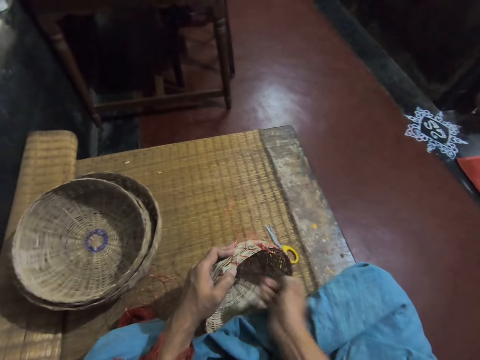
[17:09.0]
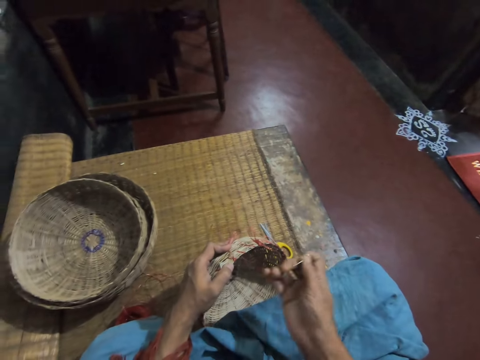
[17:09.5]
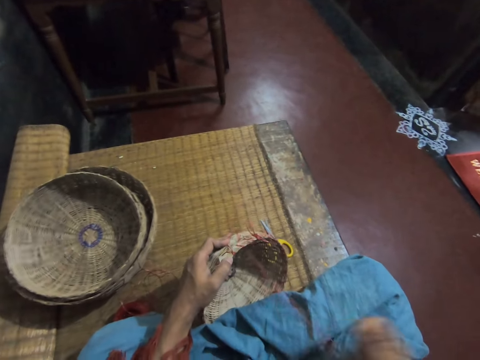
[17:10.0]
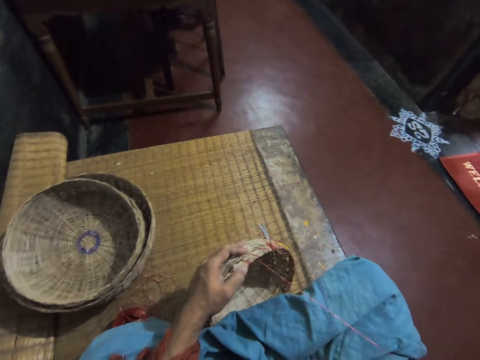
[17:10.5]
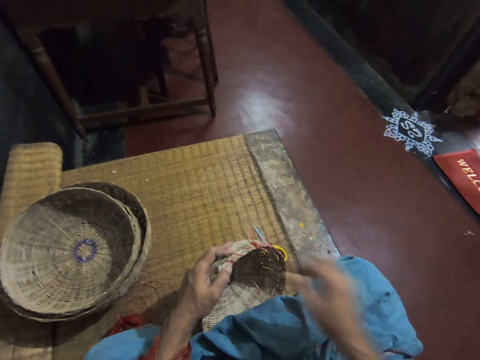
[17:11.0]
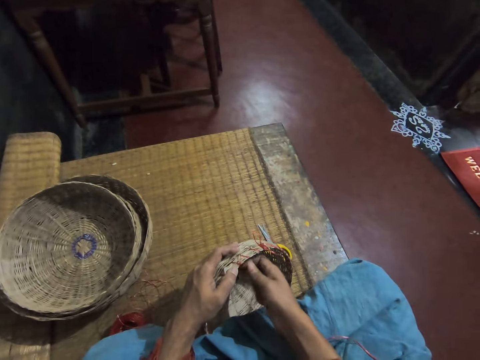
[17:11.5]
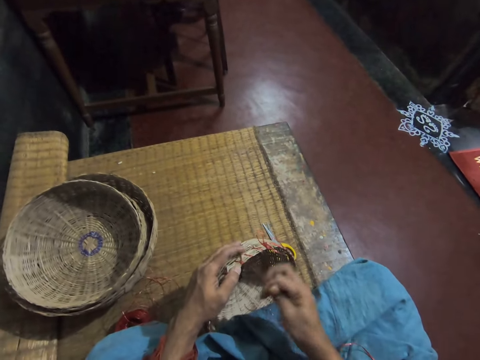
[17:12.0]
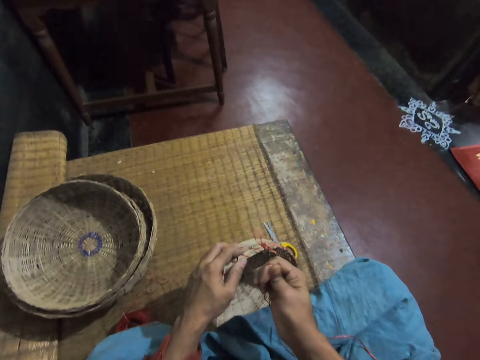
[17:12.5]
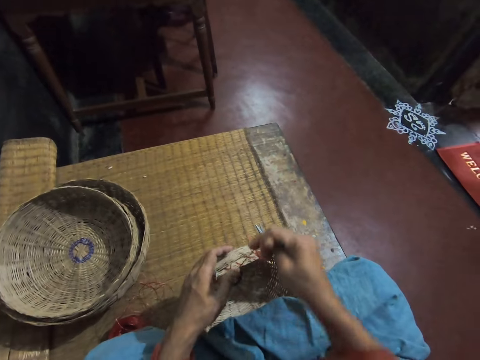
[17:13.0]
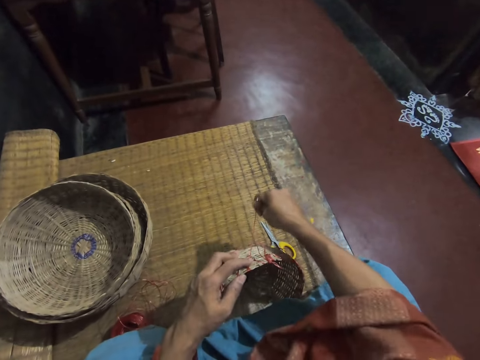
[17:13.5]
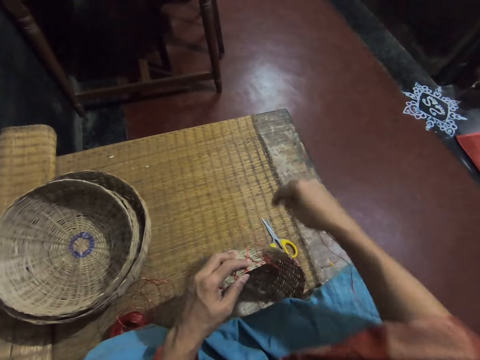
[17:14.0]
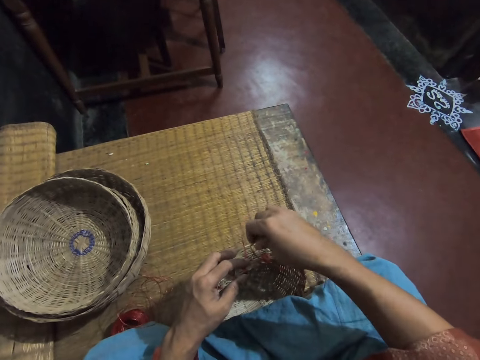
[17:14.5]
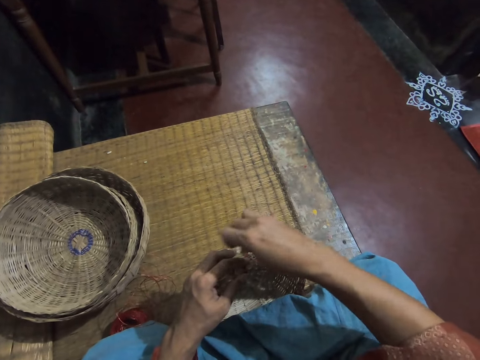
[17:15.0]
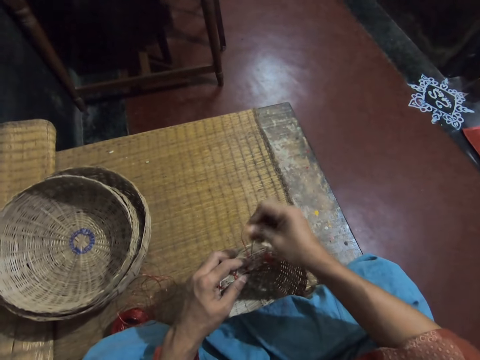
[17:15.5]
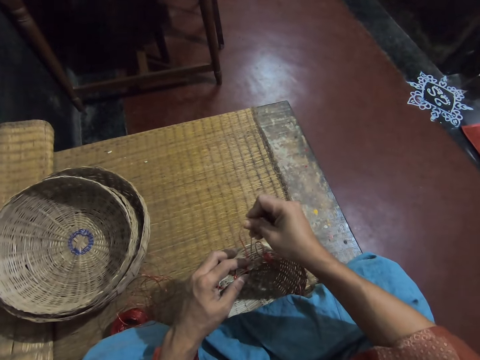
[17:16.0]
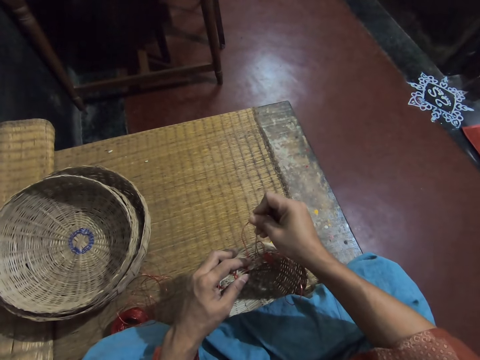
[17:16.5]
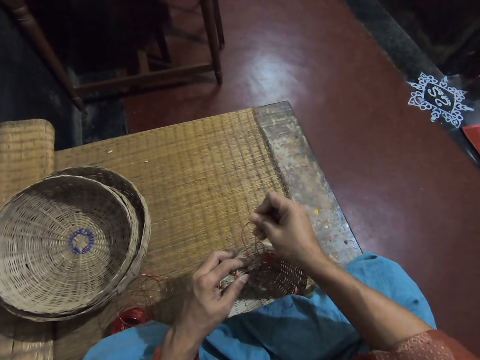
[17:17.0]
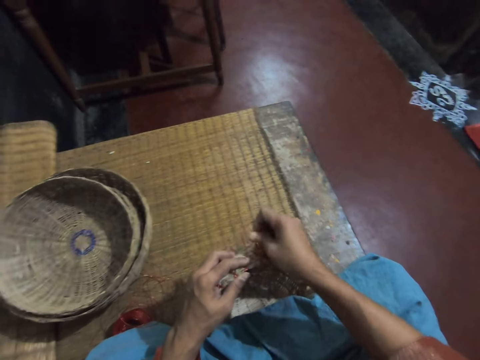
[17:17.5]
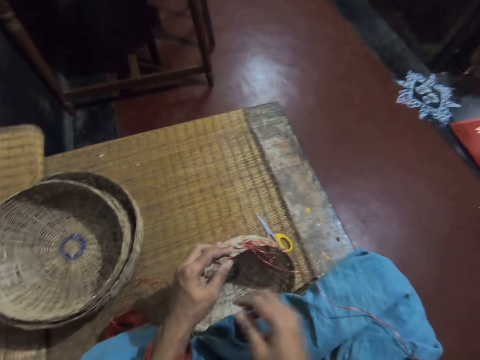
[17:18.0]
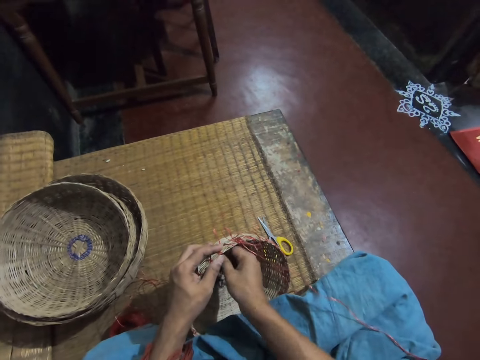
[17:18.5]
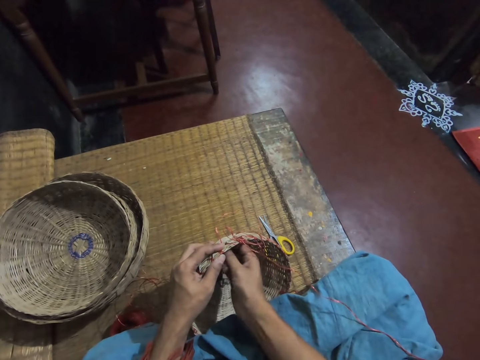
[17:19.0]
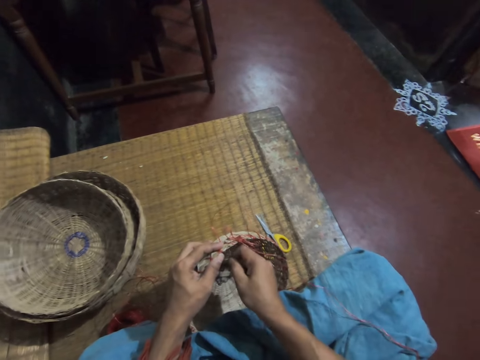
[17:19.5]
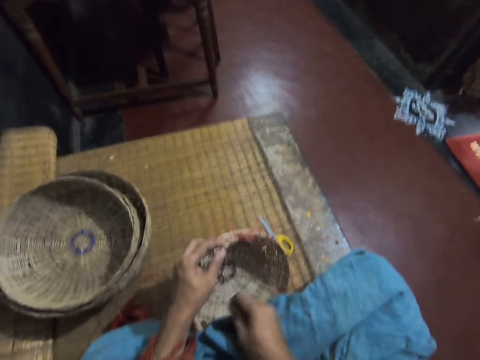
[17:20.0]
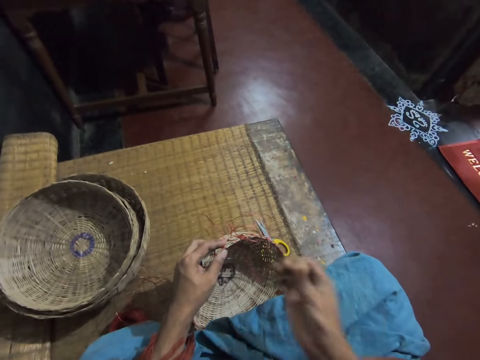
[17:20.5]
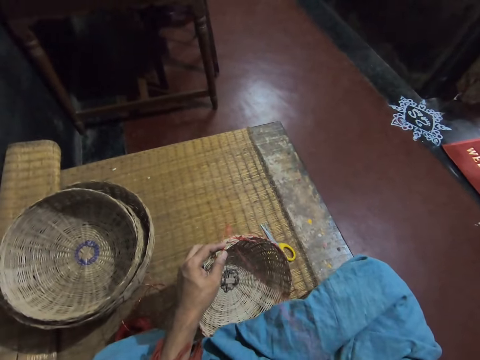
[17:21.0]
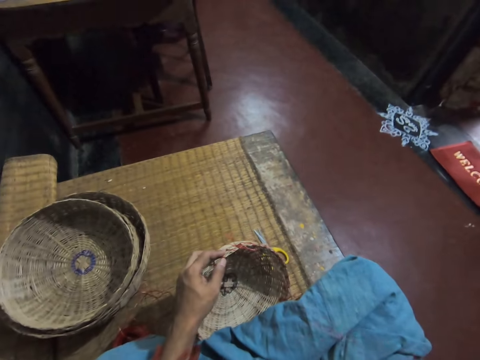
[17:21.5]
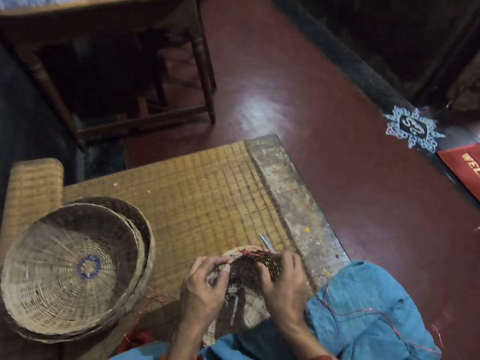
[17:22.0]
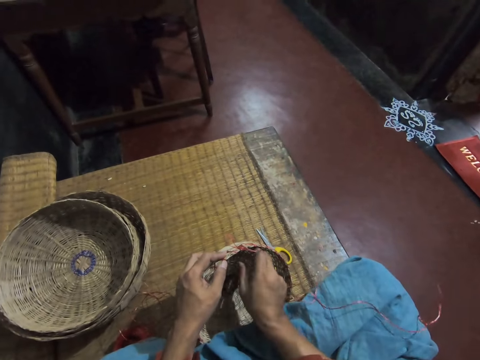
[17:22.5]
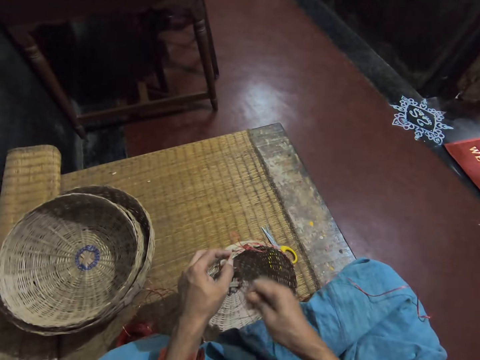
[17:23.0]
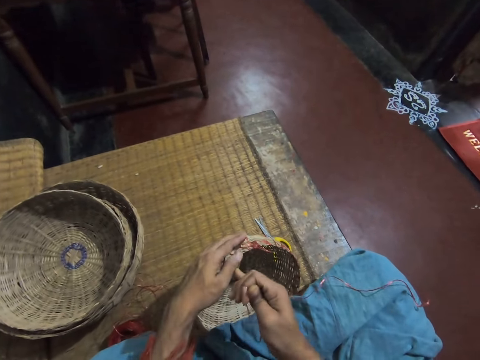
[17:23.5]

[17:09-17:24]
The camera wearer pulls a weaving thread. They weave a basket. They pull the weaving thread.

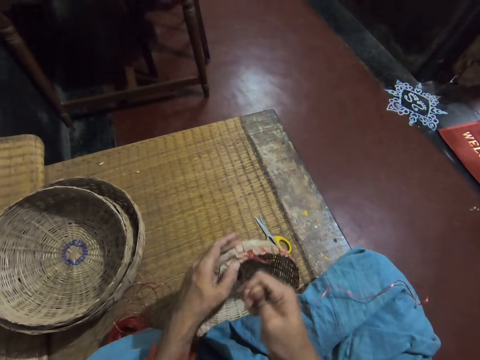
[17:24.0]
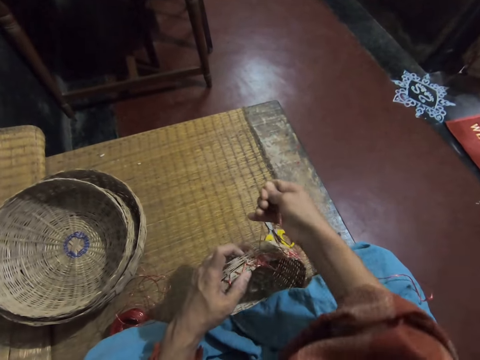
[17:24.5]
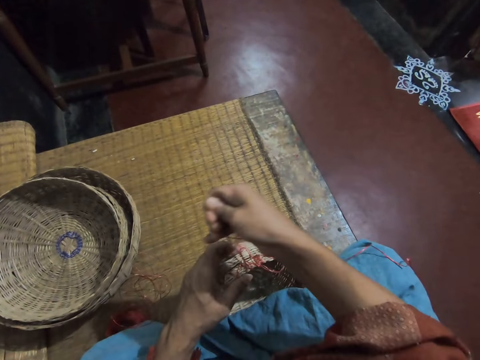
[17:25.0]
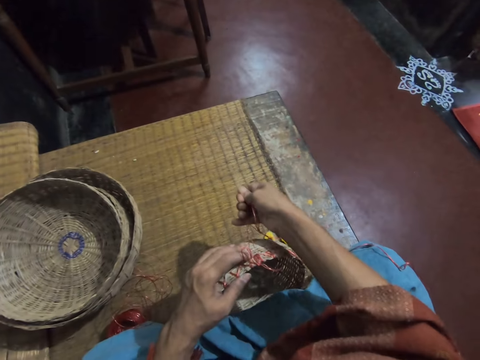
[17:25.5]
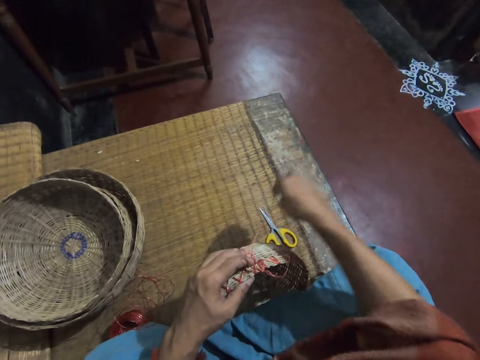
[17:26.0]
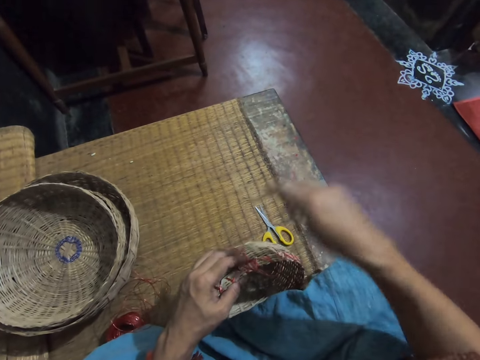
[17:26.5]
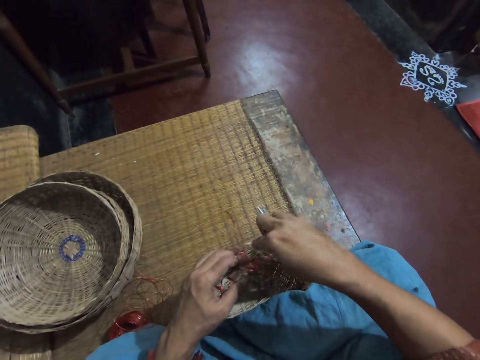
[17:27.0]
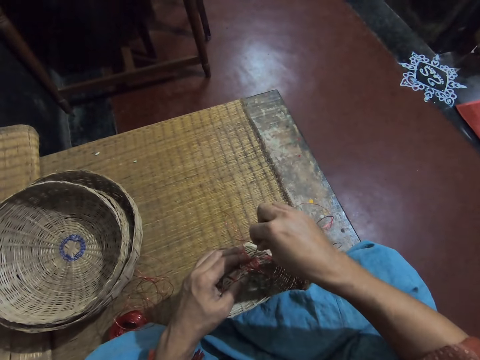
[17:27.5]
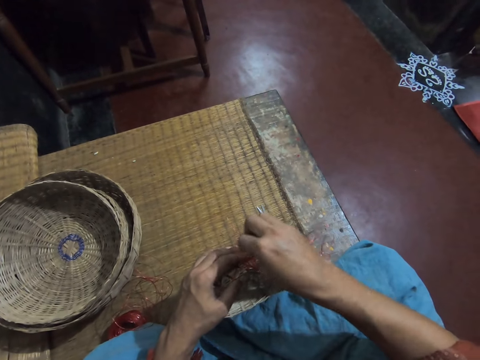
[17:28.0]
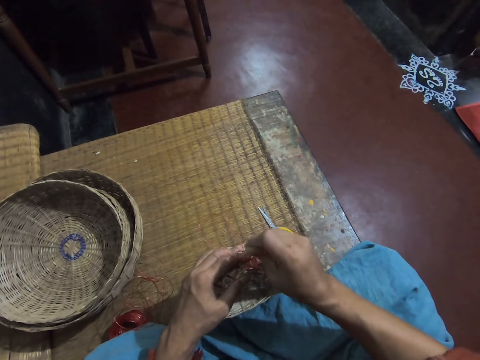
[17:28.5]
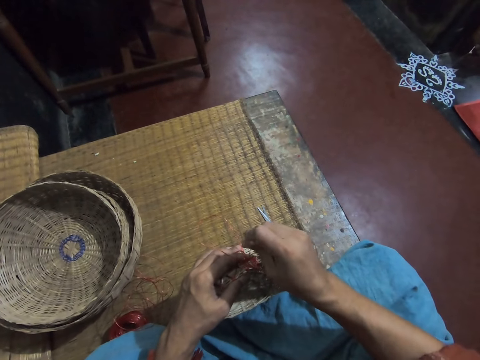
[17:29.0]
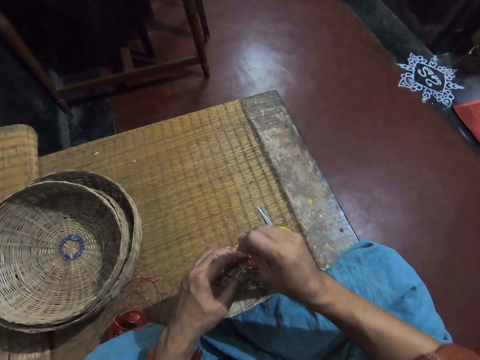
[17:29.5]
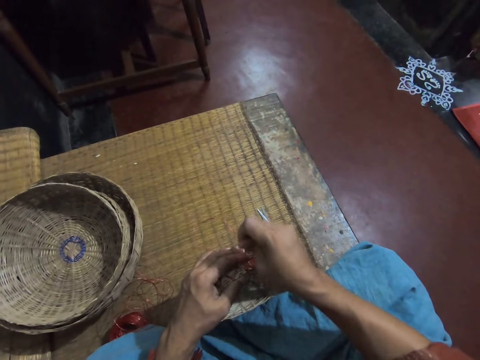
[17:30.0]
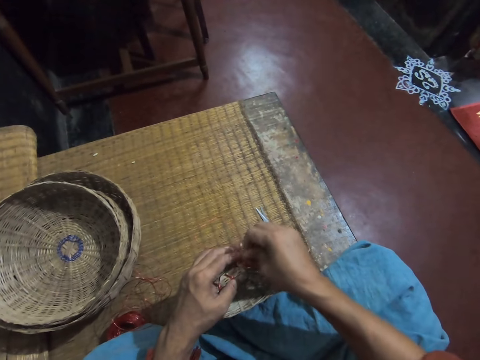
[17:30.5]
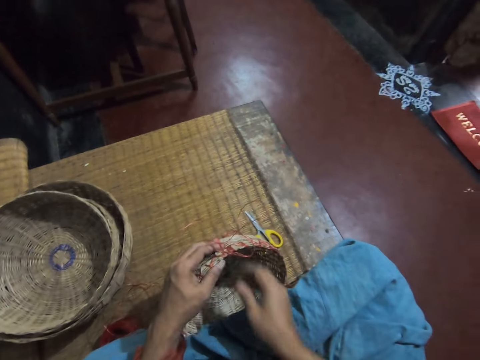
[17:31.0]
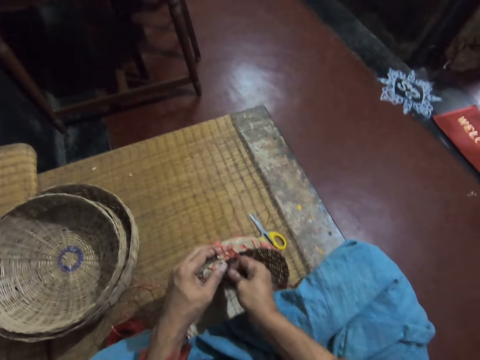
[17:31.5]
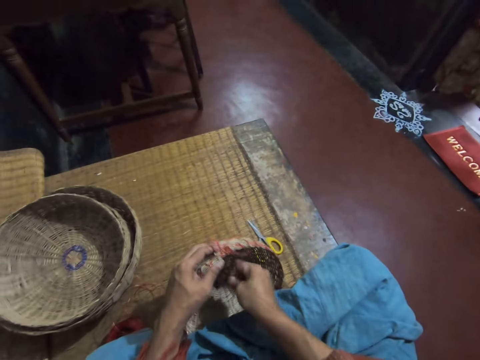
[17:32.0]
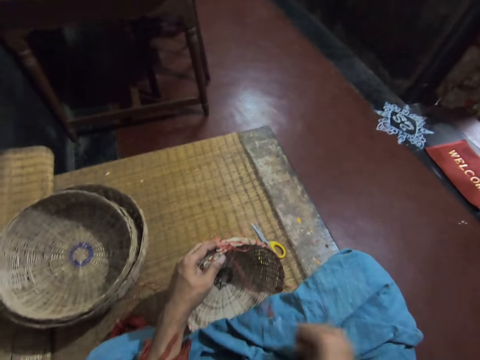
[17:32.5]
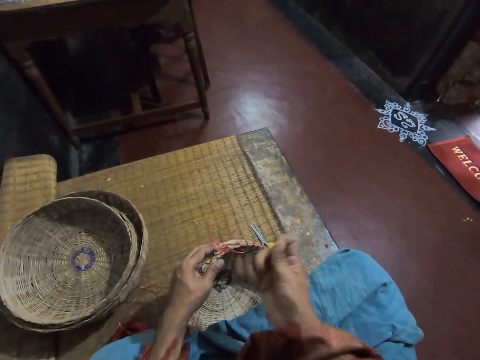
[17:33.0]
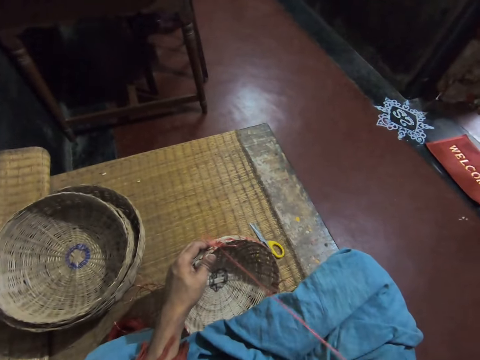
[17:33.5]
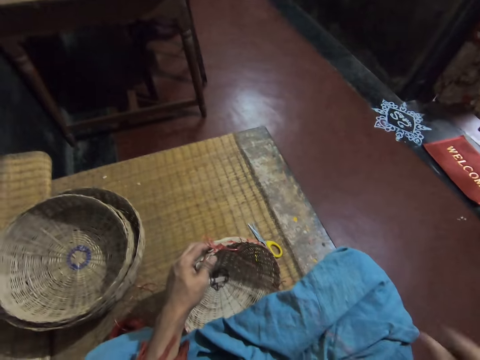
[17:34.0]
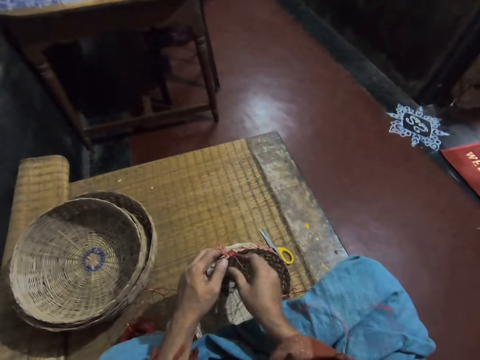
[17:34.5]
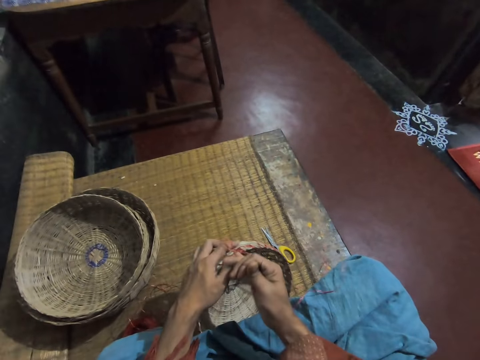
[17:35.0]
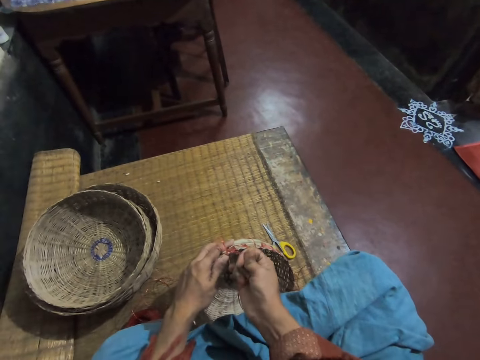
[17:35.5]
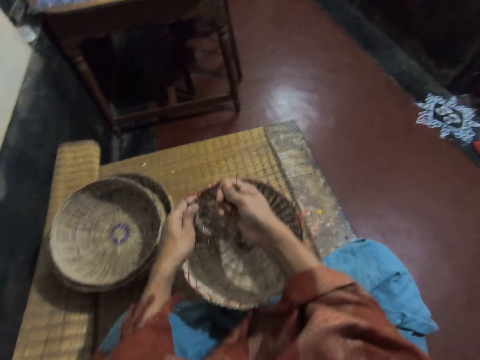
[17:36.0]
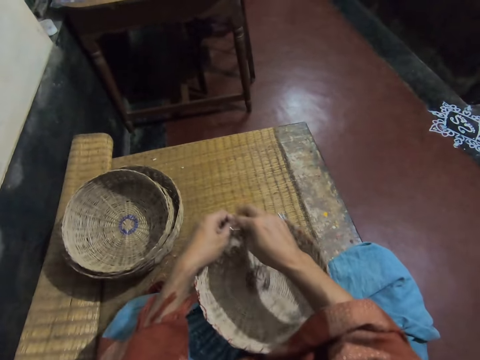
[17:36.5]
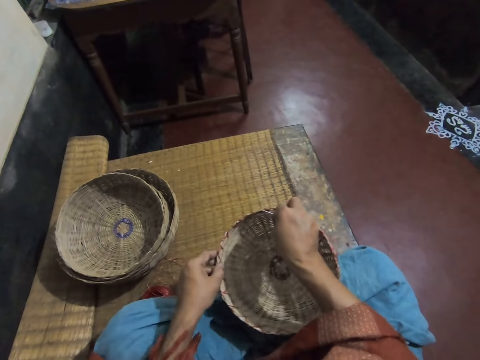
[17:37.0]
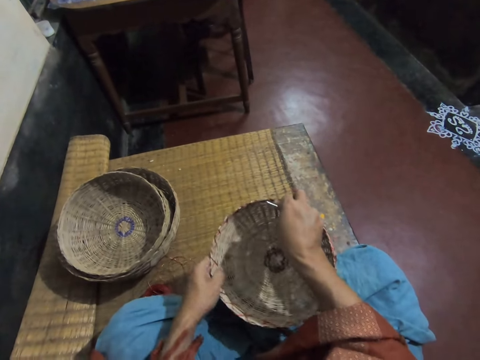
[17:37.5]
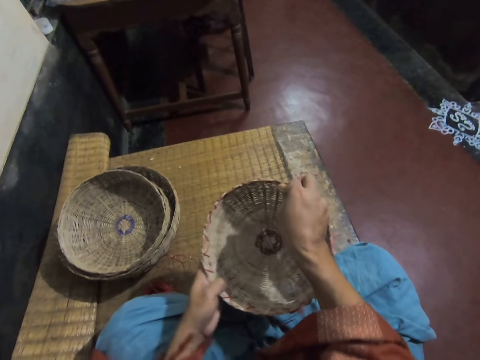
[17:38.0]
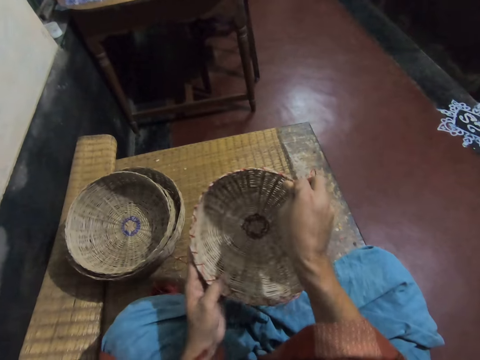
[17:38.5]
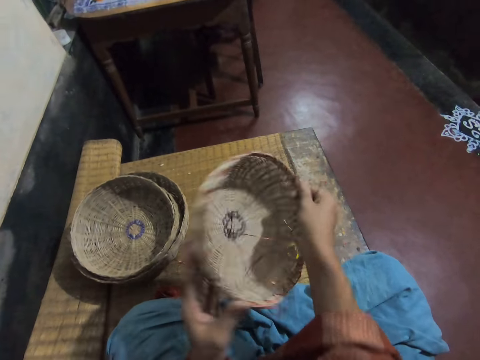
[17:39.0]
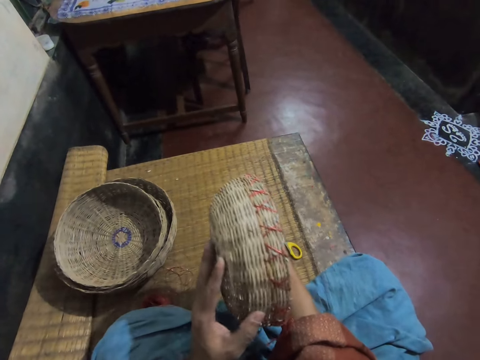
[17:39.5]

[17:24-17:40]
The camera wearer weaves a basket. She pulls a weaving thread. She turns the basket on her hands.
